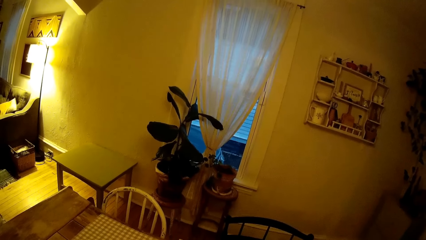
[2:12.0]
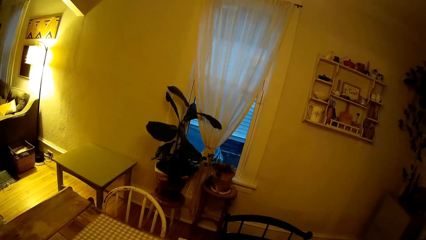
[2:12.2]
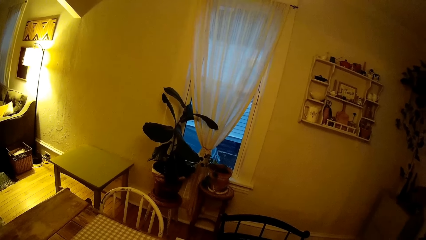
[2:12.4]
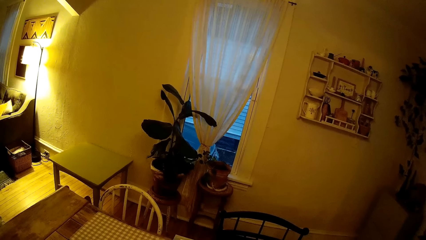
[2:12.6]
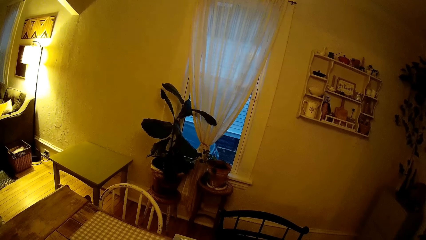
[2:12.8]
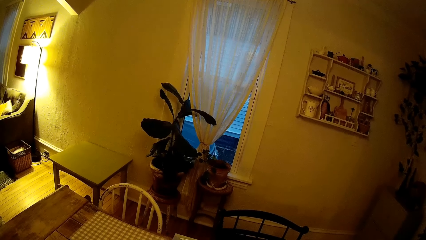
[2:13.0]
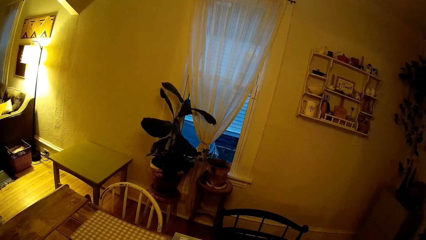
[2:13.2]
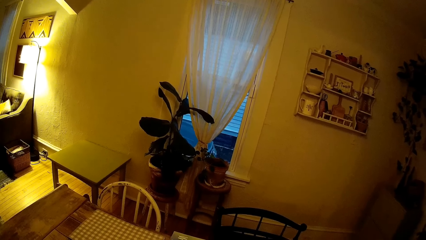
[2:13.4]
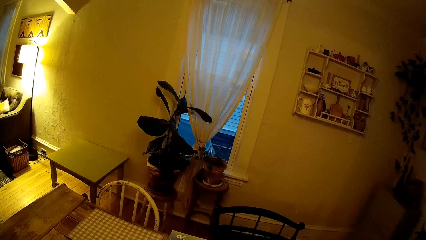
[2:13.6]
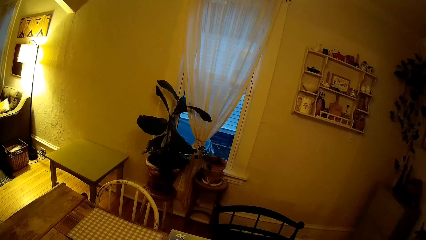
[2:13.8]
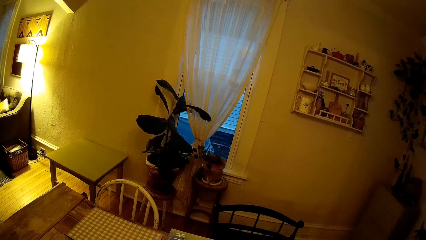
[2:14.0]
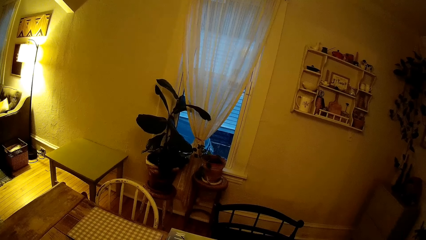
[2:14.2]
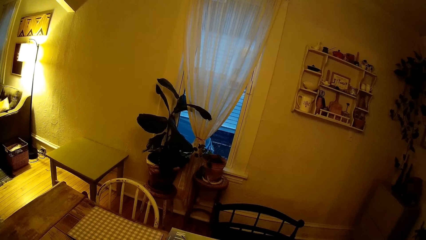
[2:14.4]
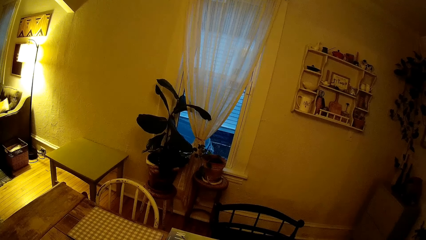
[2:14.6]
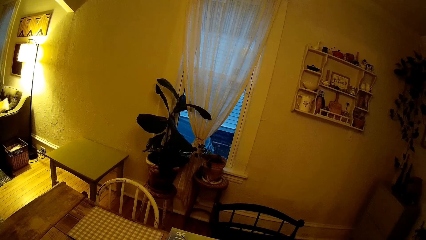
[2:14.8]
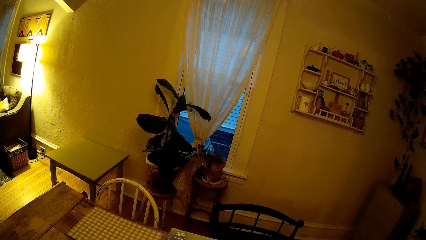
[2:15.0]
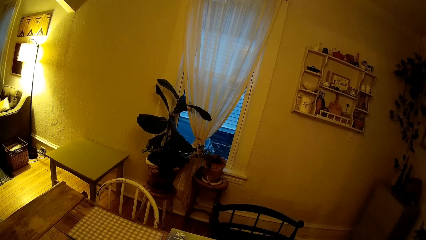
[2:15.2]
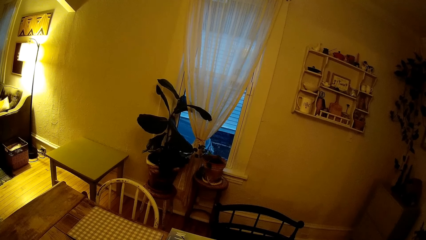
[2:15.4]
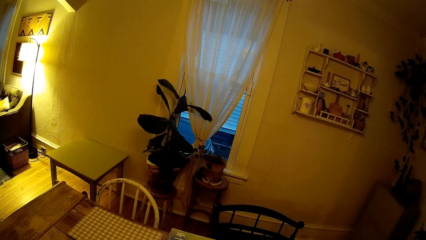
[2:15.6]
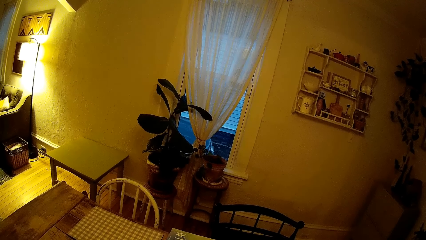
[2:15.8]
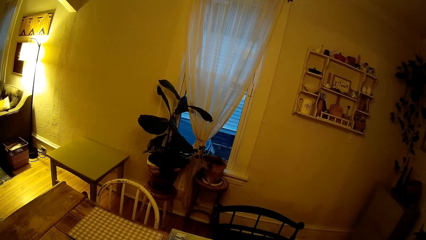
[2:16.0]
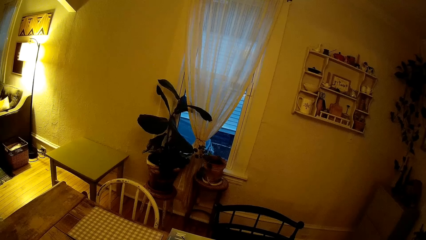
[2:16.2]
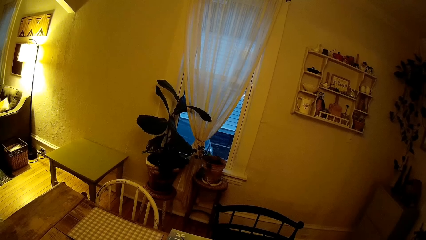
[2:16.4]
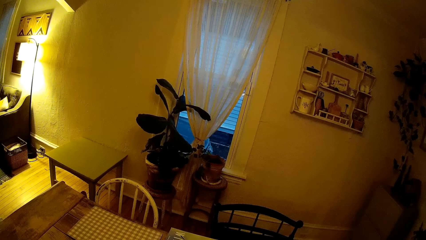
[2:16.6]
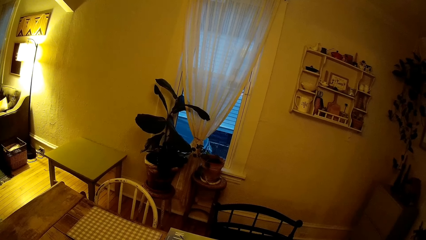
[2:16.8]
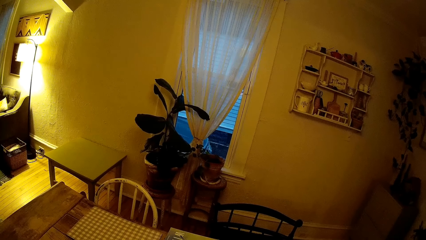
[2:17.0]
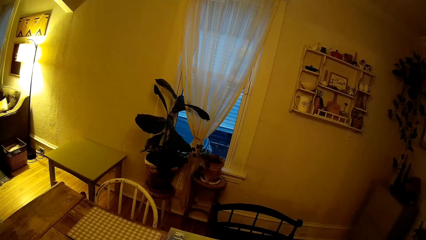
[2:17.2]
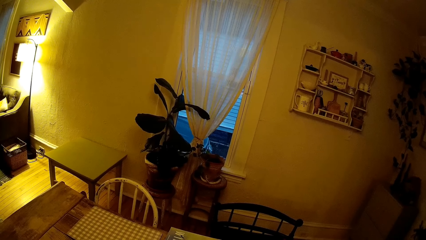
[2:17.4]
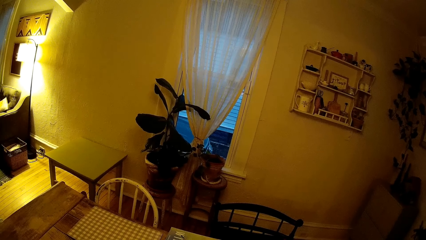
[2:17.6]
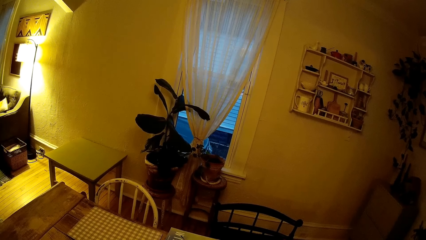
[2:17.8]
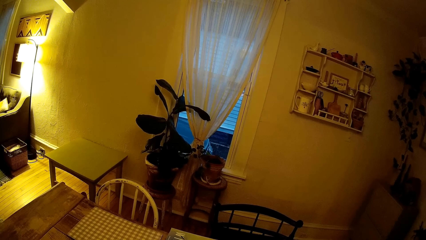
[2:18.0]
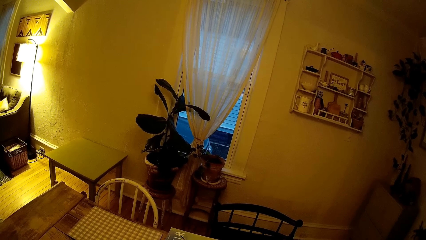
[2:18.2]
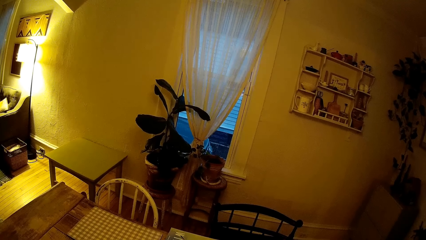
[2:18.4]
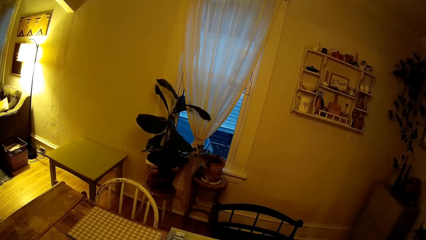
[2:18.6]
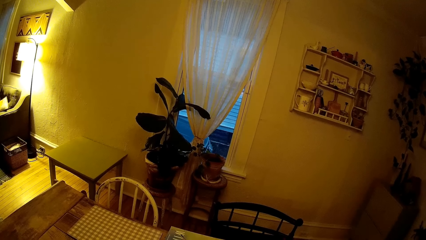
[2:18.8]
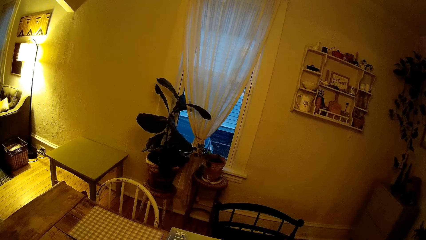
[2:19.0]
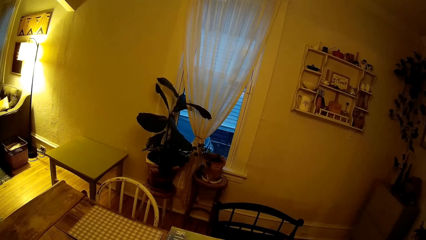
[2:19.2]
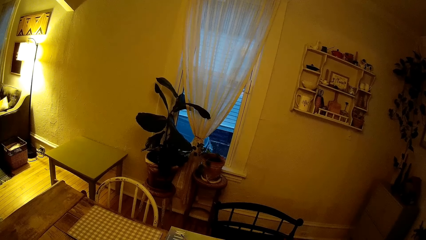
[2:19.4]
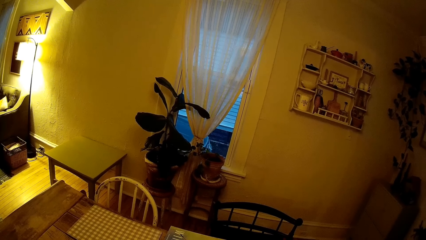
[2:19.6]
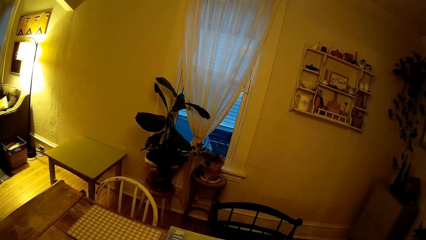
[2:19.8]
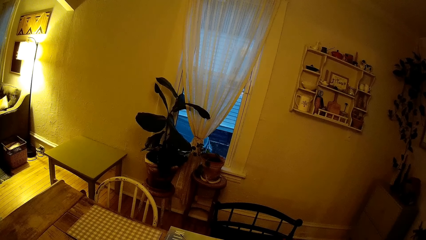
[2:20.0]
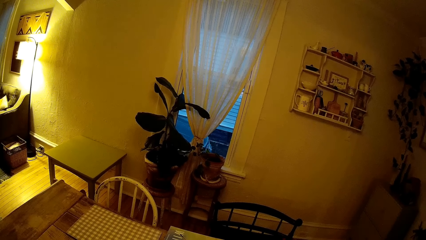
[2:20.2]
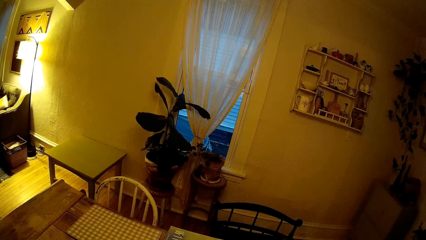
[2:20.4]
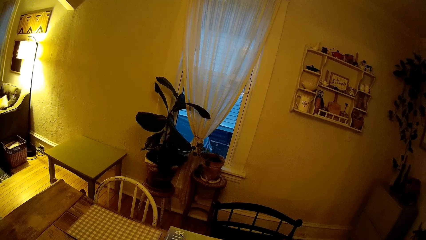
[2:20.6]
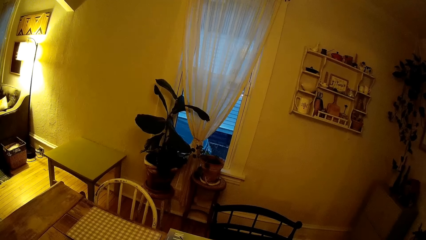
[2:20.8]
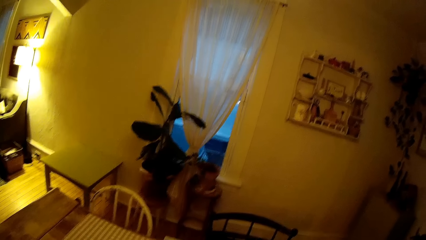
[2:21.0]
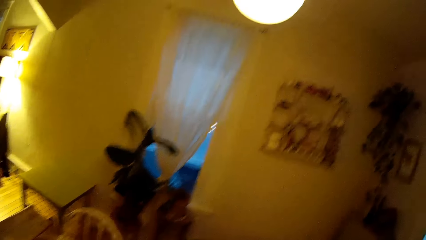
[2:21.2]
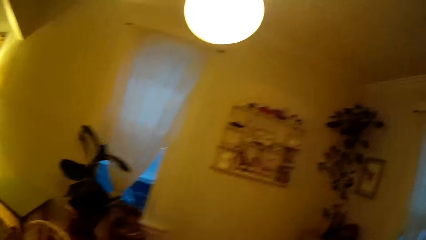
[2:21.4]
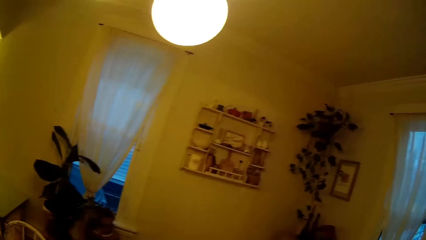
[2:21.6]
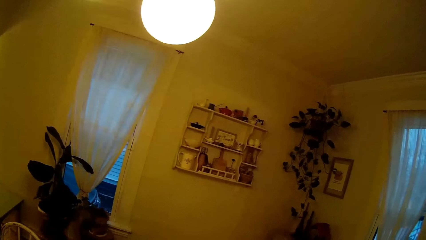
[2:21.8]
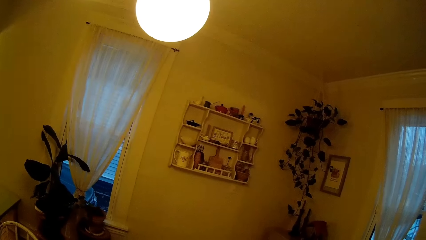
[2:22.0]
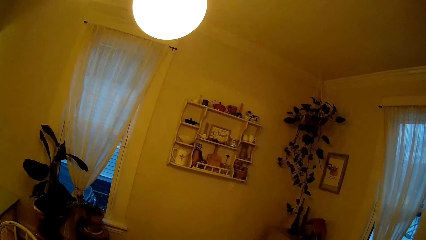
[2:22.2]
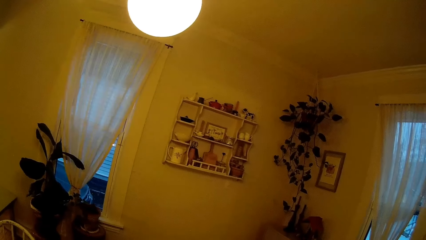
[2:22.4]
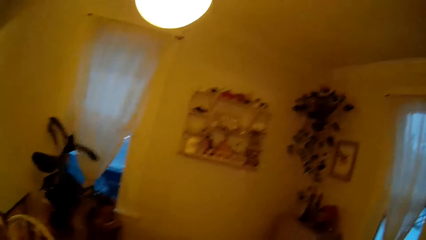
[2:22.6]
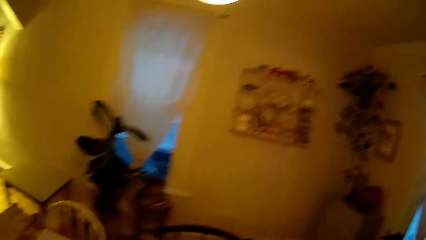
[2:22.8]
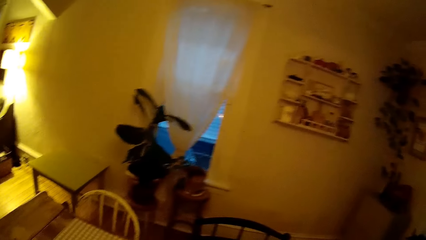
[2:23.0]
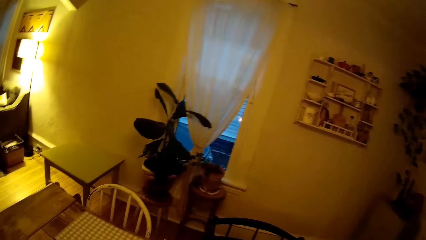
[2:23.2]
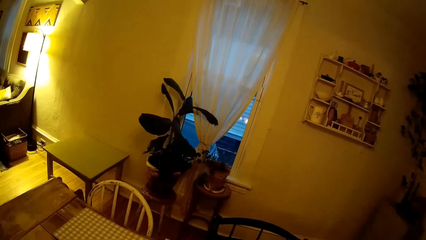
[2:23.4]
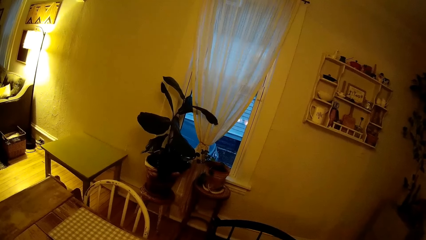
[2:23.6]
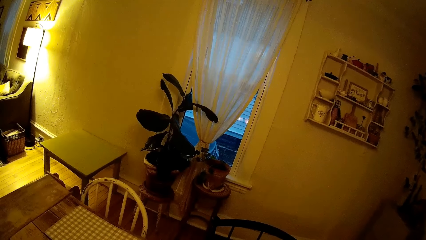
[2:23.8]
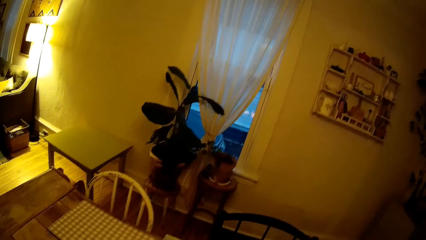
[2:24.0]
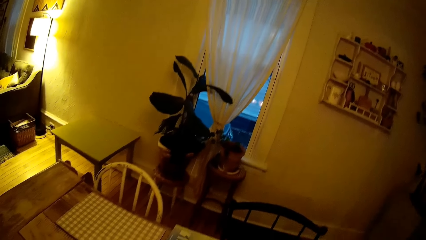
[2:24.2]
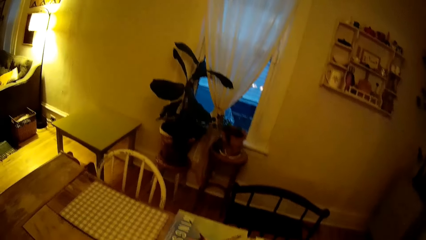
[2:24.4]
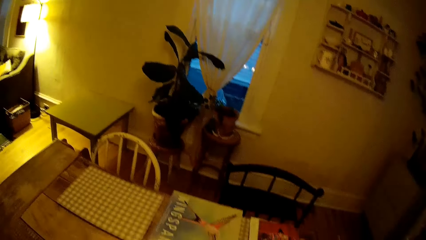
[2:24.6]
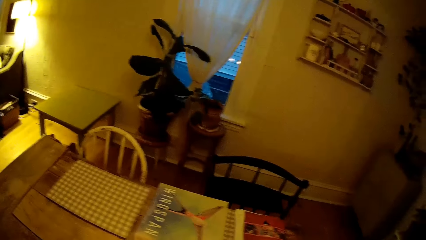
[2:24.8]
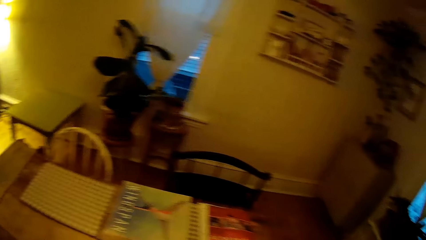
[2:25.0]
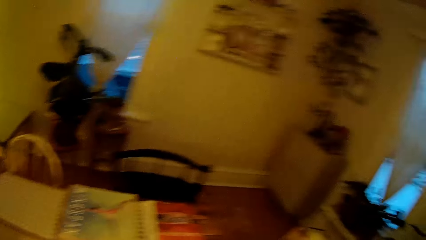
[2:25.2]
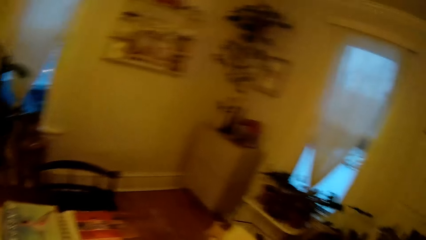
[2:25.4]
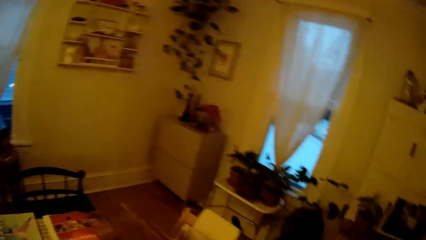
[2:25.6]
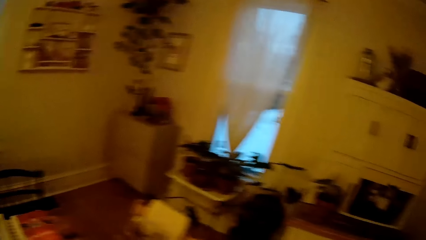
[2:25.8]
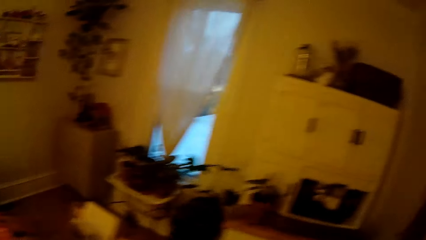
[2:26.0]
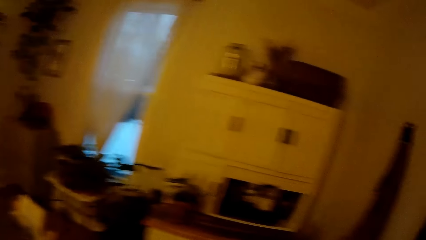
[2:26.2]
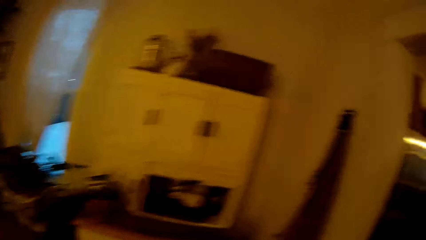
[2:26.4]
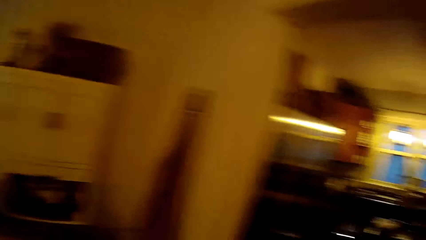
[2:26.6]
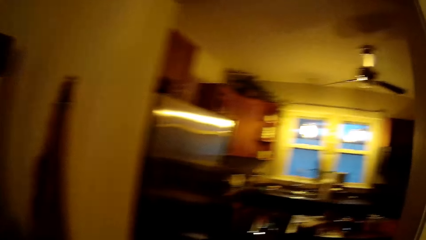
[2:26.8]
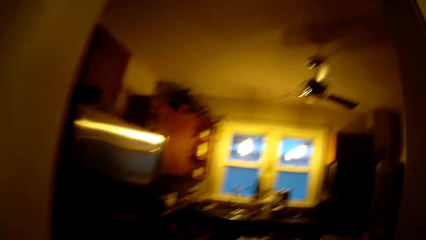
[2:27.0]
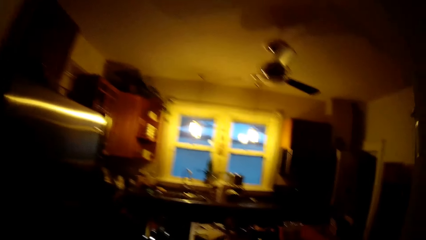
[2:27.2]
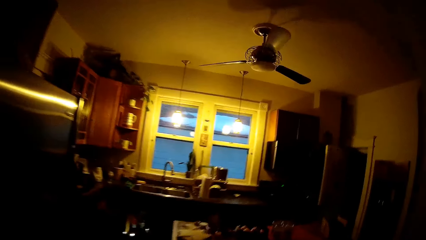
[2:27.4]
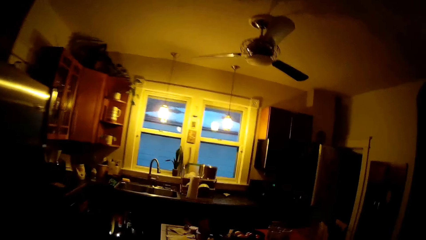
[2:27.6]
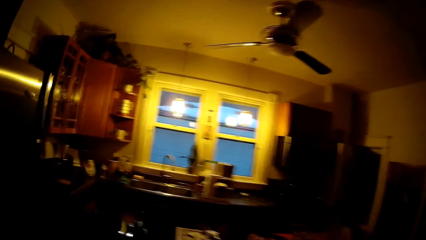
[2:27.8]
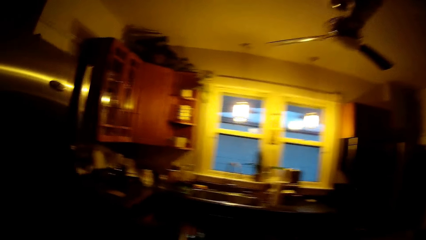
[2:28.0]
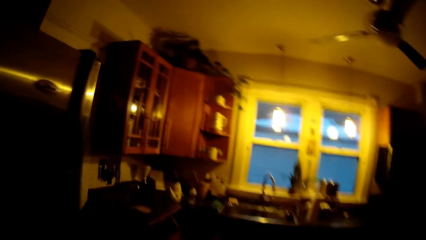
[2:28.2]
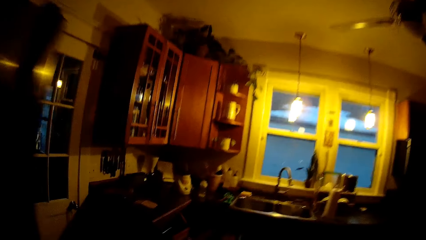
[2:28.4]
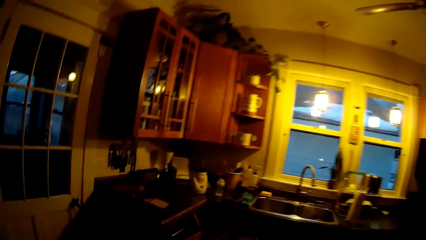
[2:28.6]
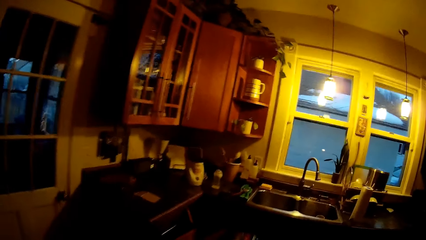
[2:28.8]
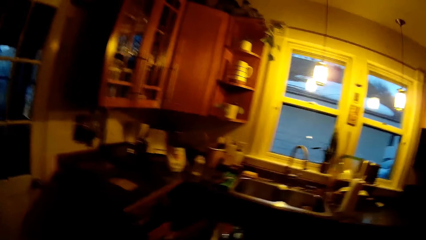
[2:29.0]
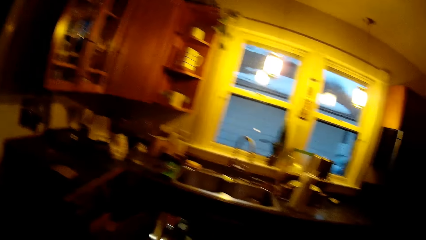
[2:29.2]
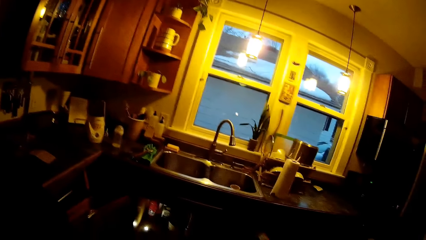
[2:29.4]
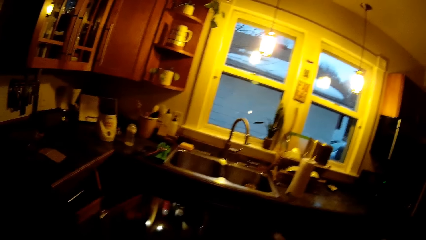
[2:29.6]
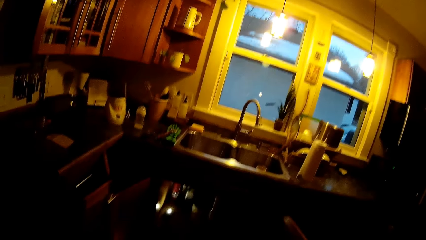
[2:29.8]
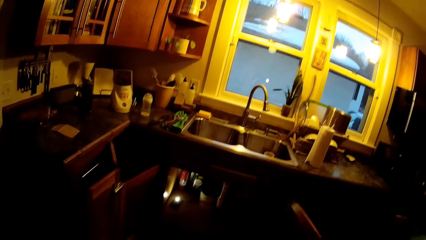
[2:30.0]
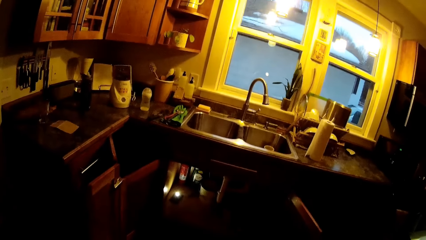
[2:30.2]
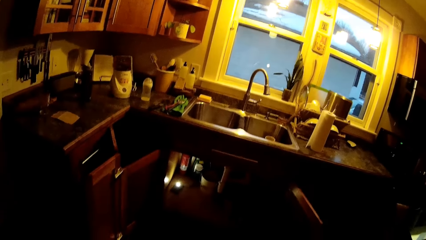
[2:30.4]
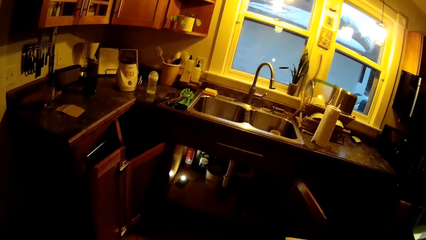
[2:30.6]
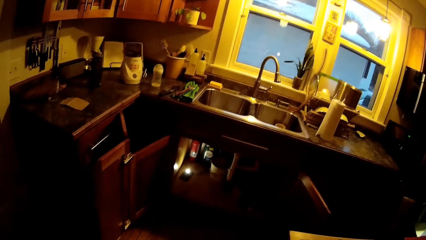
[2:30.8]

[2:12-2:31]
The camera wearer walks to the kitchen. They walk towards the refrigerator.
